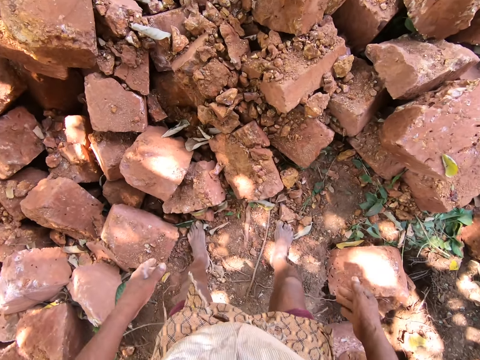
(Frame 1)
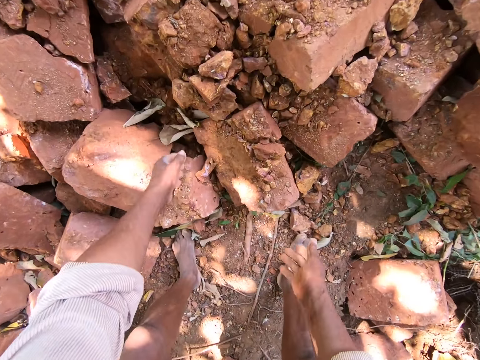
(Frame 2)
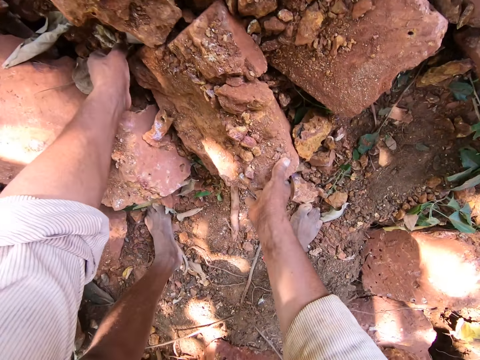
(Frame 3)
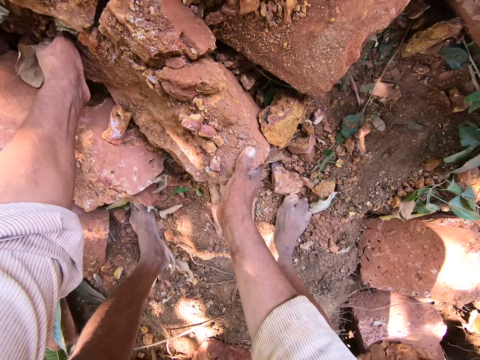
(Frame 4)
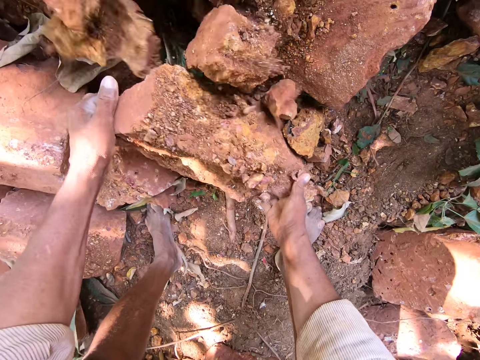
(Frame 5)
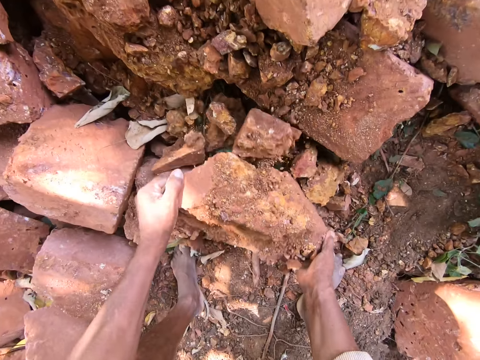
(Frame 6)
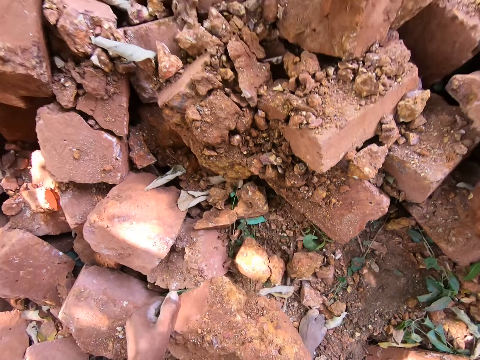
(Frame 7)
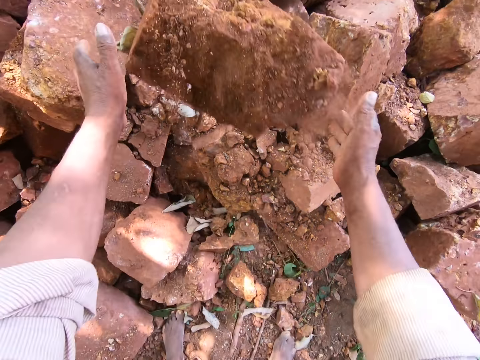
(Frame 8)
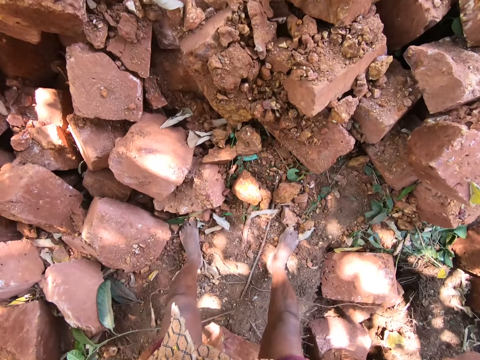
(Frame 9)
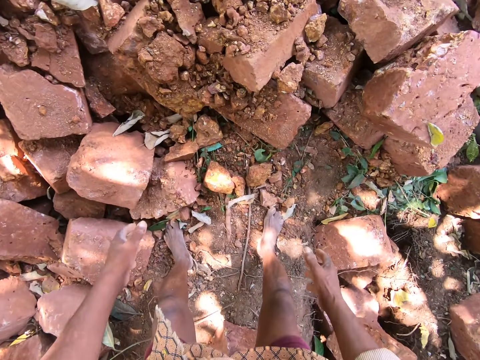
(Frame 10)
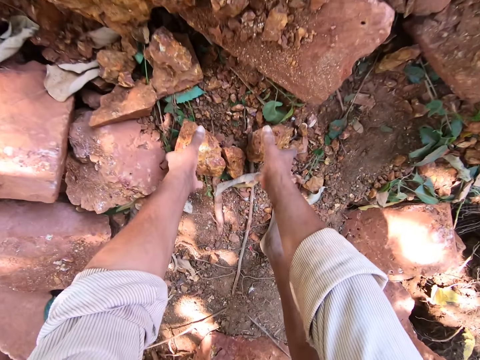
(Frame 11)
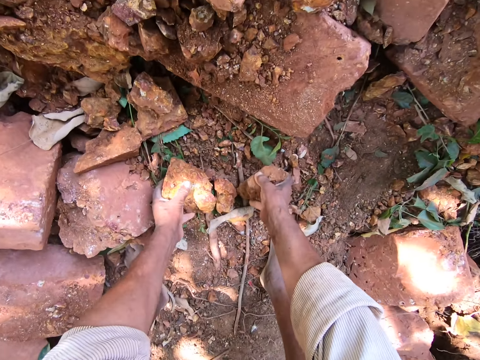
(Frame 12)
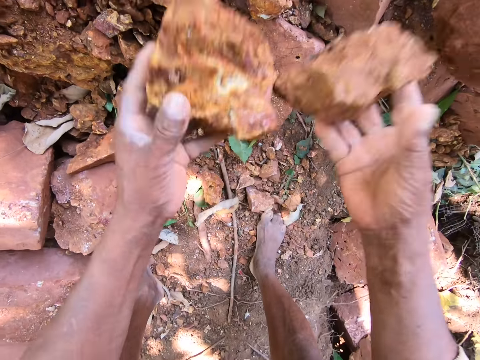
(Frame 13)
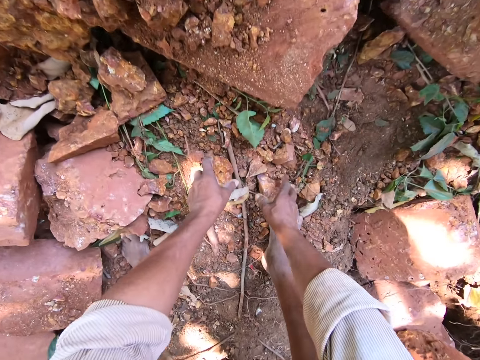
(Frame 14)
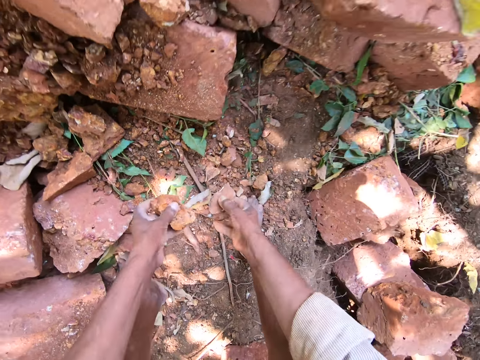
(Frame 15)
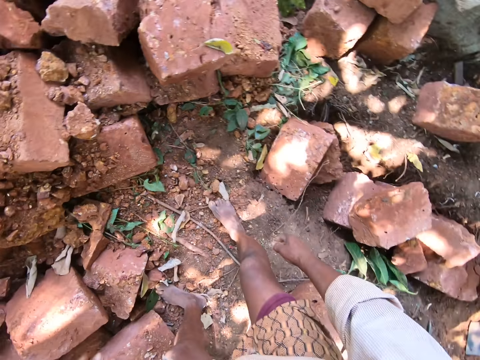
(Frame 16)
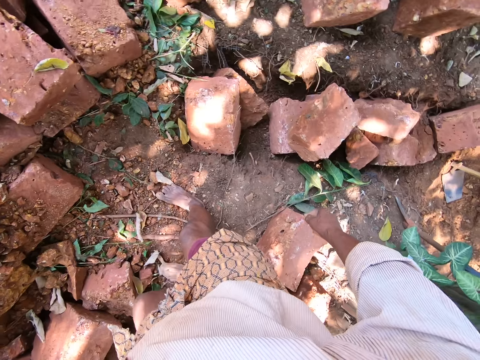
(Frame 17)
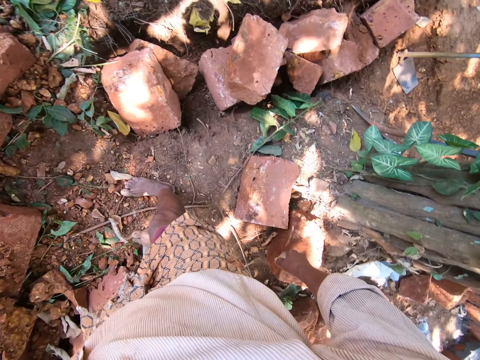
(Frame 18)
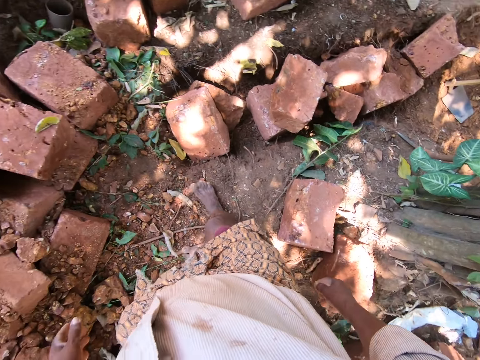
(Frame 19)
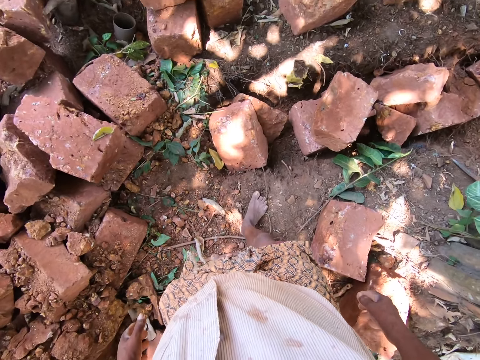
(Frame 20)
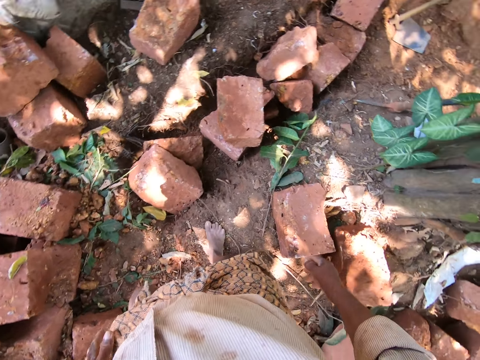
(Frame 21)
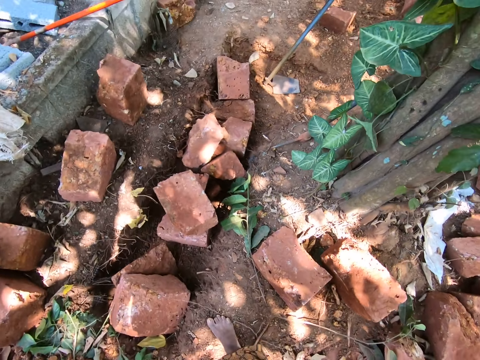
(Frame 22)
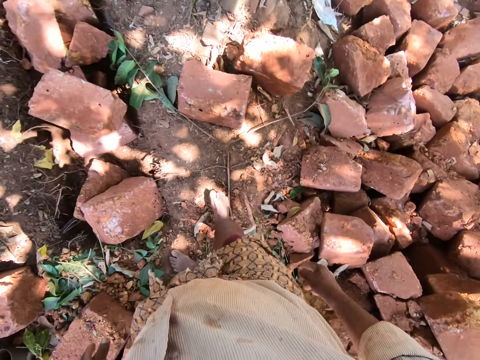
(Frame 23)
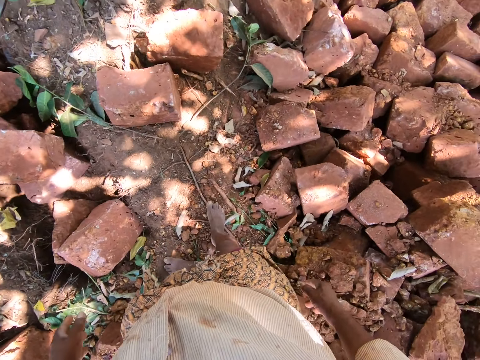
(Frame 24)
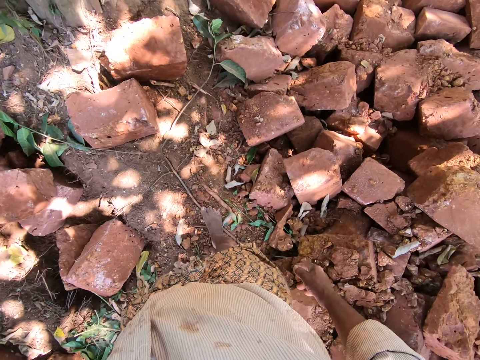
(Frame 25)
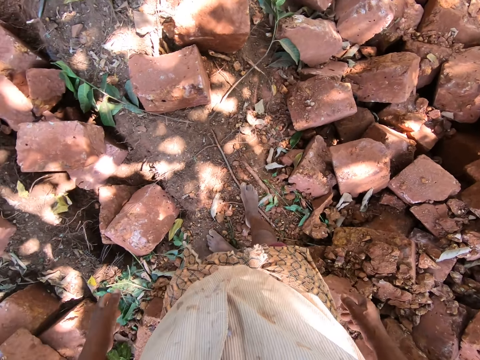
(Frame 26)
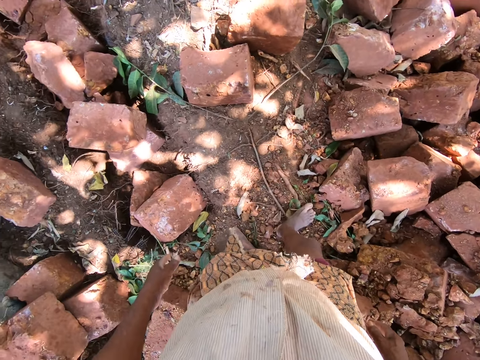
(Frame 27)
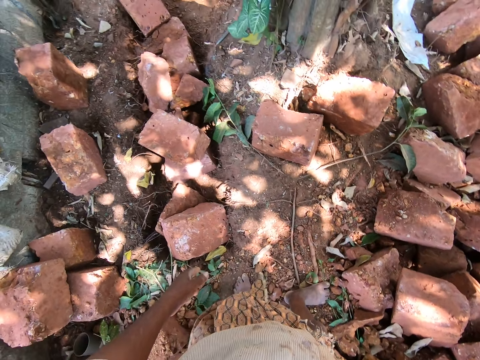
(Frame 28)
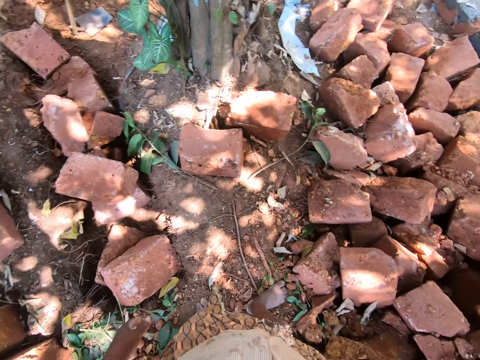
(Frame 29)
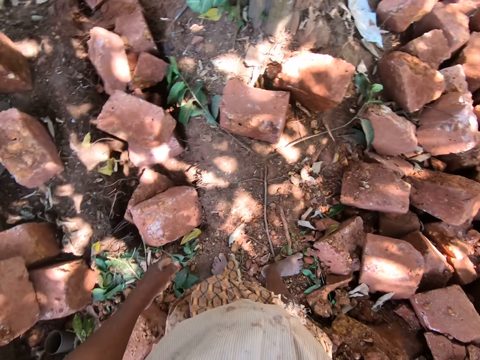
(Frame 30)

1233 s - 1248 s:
The camera wearer picks up a mud brick from the pile of mud bricks with both hands. They carry the brick. They toss the mud brick on the pile of mud bricks with both hands. They pick up pieces of mud bricks from the ground with both hands. They carry the brick with both hands. They toss the pieces of the mud bricks on the pile of mud bricks with both hands. They pick up pieces of mud bricks from the ground with both hands. They carry the brick with both hands. They toss the pieces of the mud bricks on the pile of mud bricks with both hands. They look around.

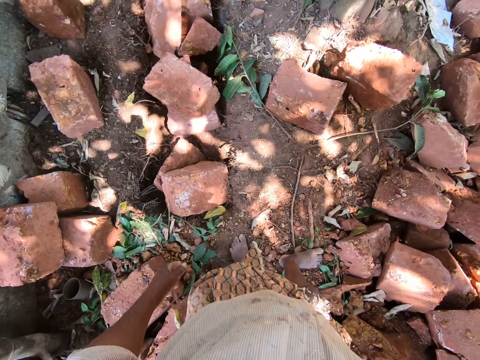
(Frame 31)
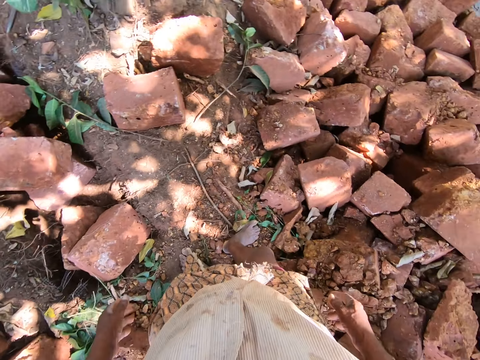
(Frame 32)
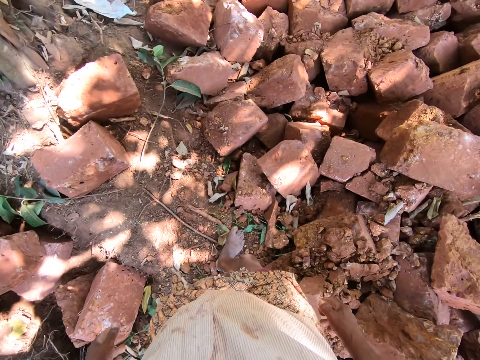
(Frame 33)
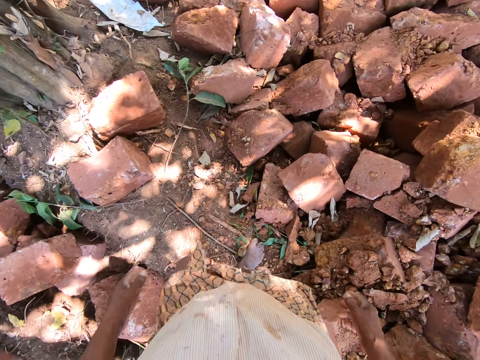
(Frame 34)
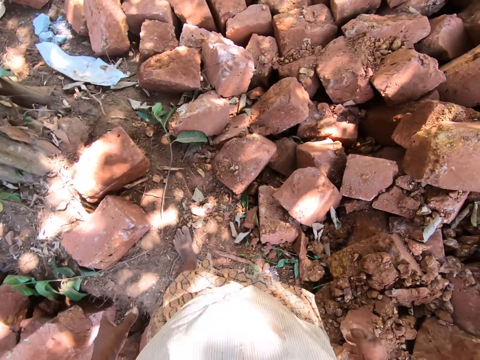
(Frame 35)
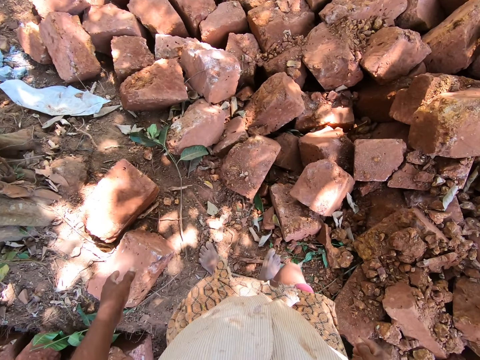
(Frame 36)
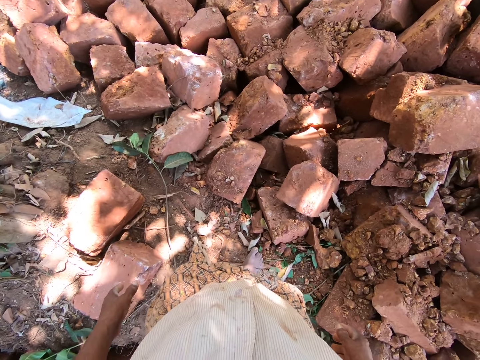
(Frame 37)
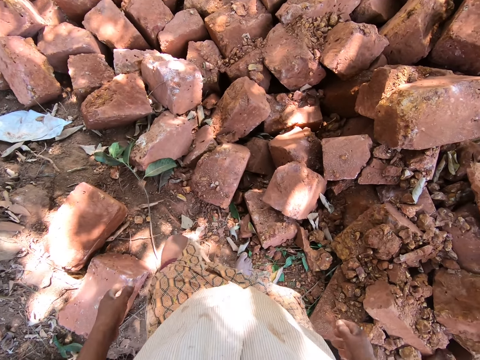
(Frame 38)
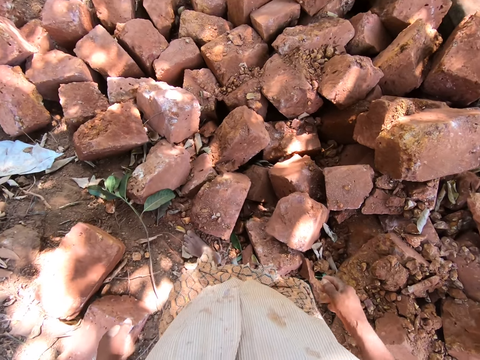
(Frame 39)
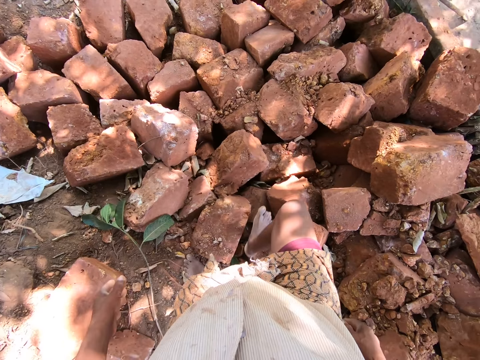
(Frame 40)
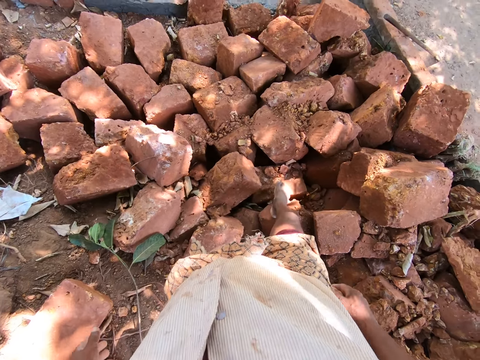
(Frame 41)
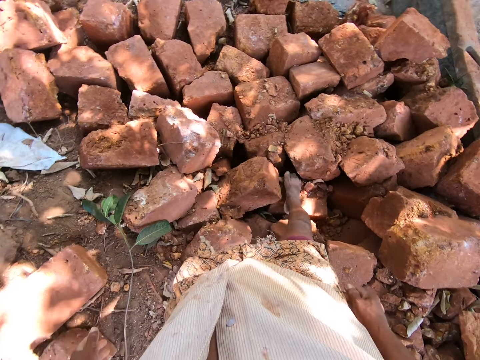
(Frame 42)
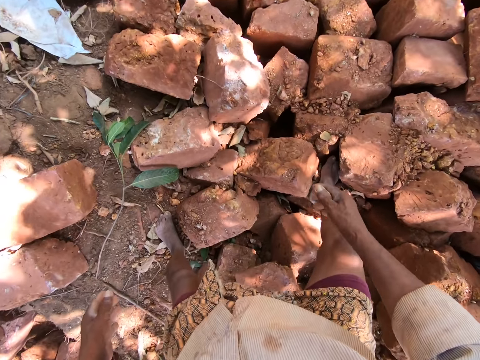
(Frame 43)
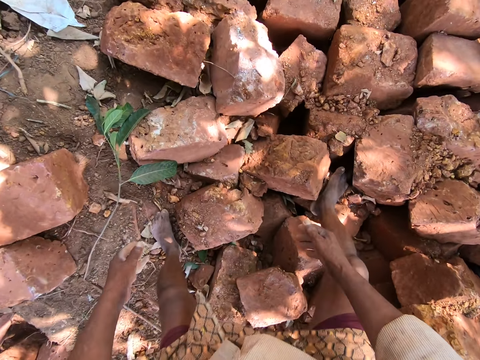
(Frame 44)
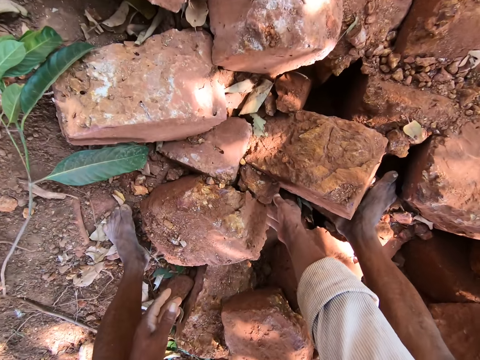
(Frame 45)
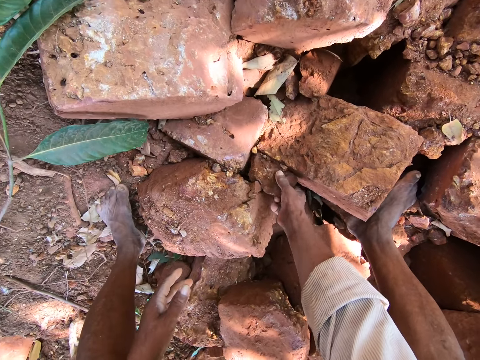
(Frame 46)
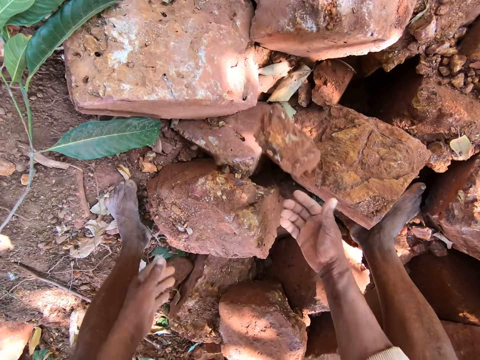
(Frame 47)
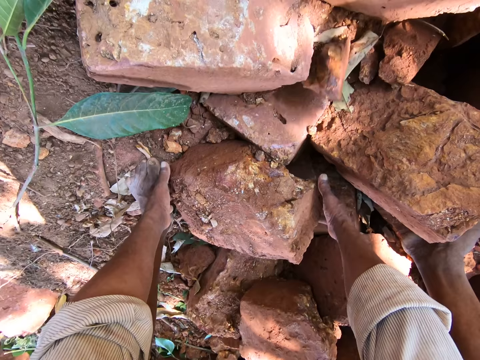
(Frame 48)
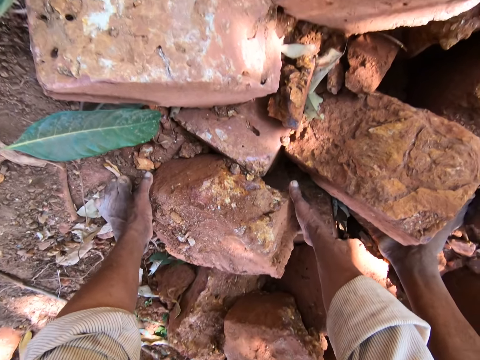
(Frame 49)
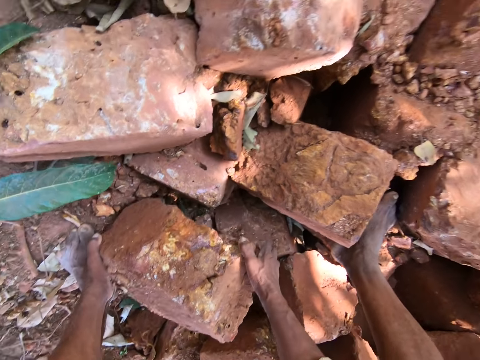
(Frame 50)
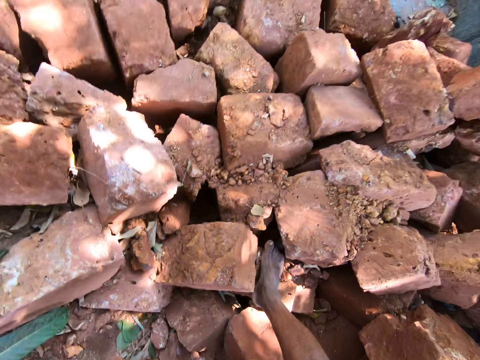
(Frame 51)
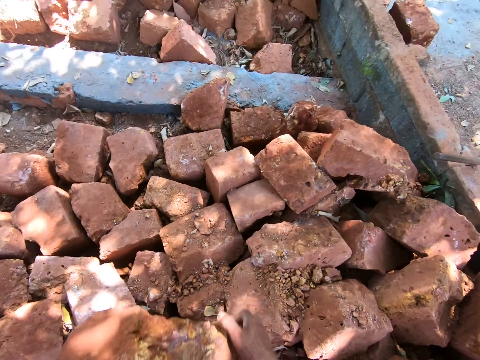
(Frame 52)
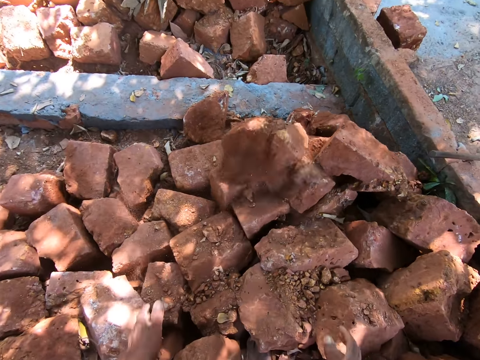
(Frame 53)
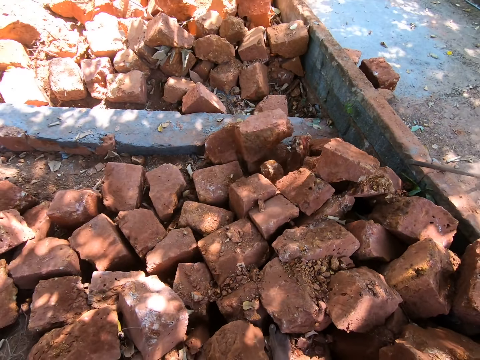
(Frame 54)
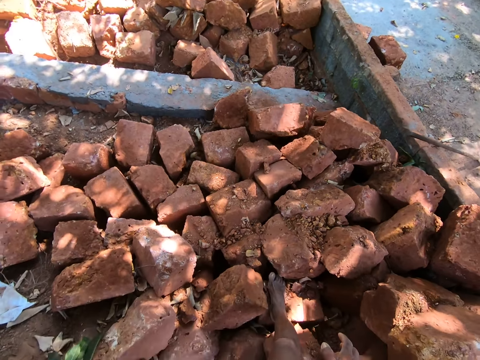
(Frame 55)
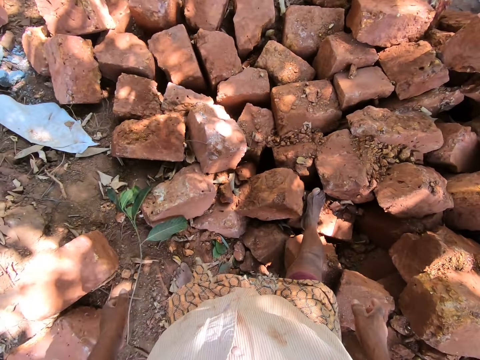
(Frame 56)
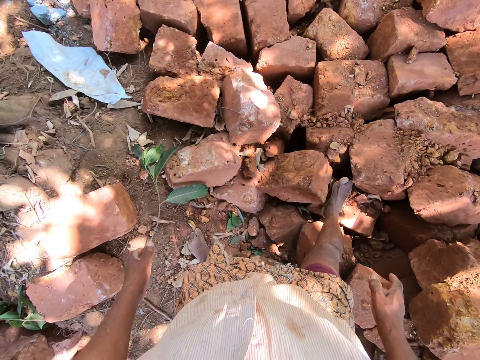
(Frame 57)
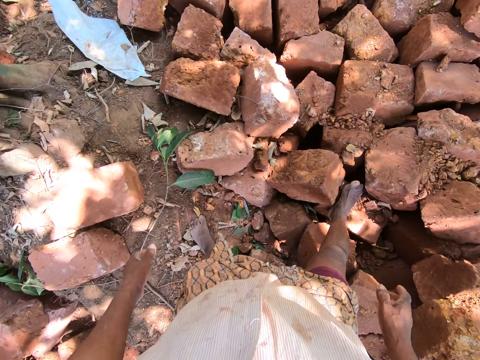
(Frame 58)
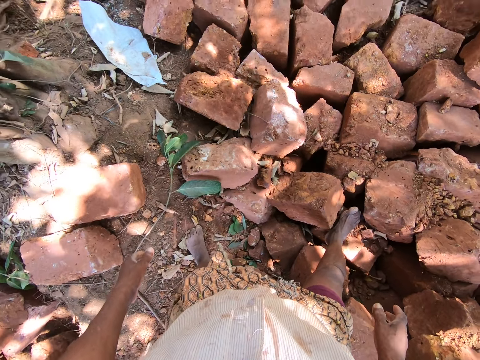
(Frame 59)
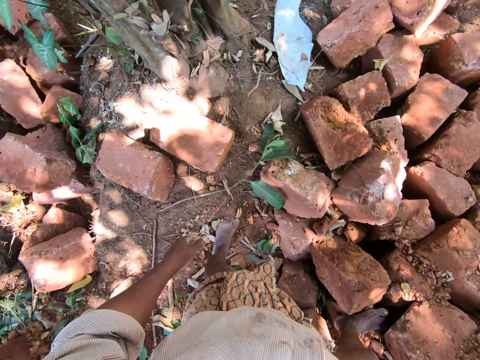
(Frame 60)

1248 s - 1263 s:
The camera wearer picks up a piece of a mud brick from the pile of mud bricks with his right hand. He carries the brick with his right hand. He tosses the piece of the mud brick on the pile of mud bricks with his right hand. He picks up a mud brick from the pile of mud bricks with both hands. He carries the brick. He tosses the mud brick on the pile of mud bricks with both hands. He looks around.
